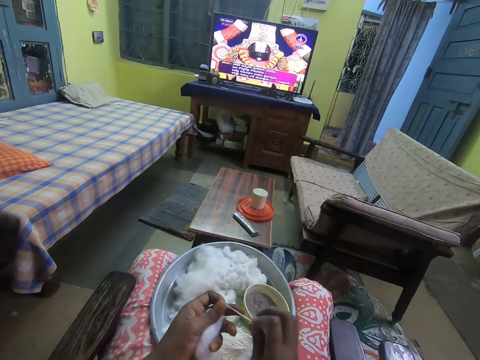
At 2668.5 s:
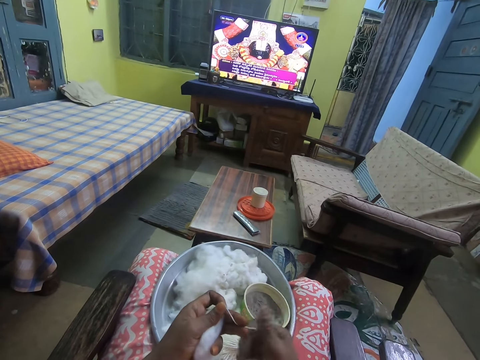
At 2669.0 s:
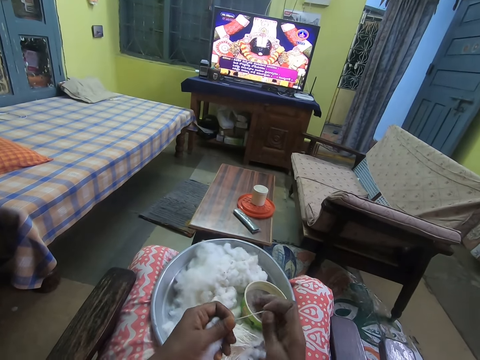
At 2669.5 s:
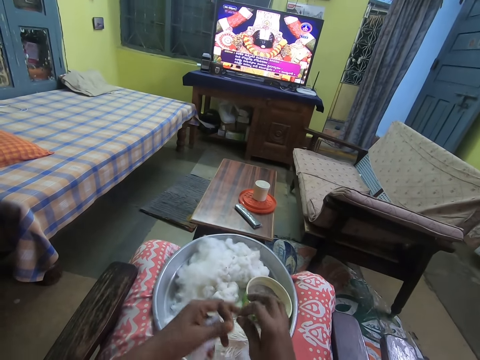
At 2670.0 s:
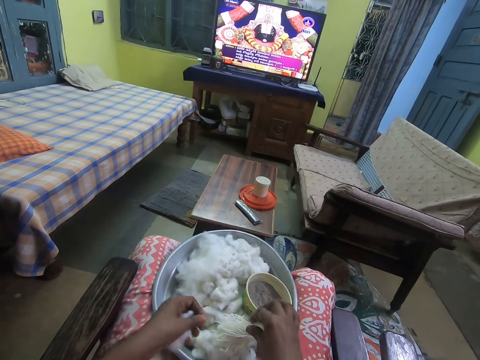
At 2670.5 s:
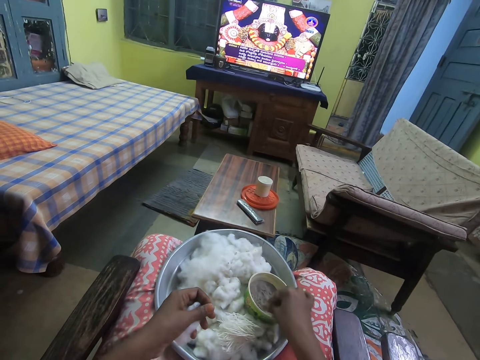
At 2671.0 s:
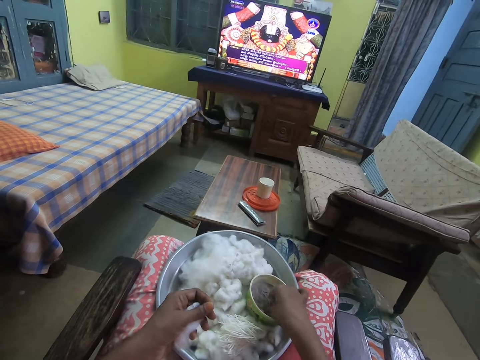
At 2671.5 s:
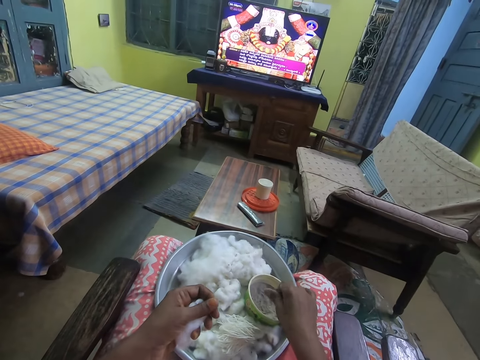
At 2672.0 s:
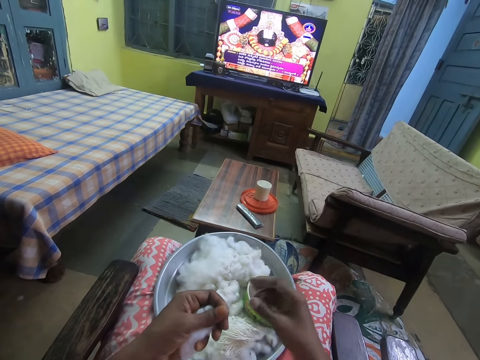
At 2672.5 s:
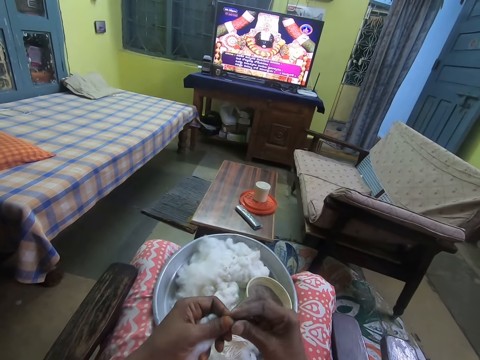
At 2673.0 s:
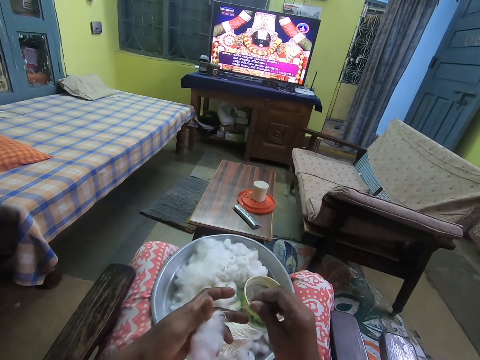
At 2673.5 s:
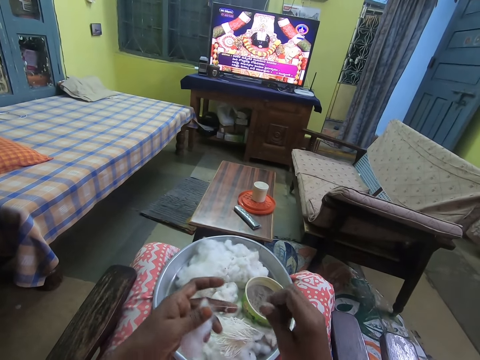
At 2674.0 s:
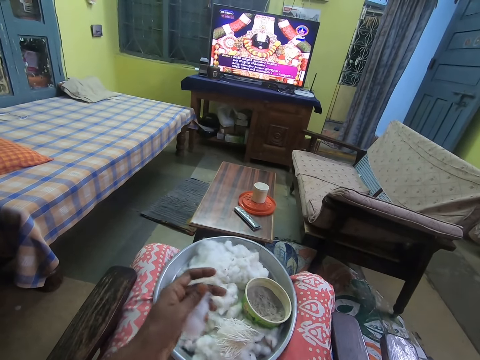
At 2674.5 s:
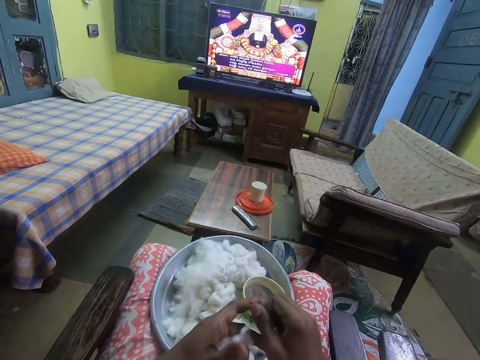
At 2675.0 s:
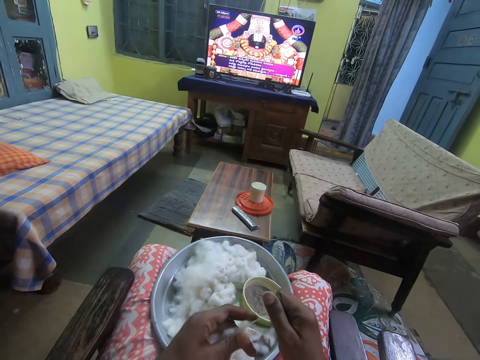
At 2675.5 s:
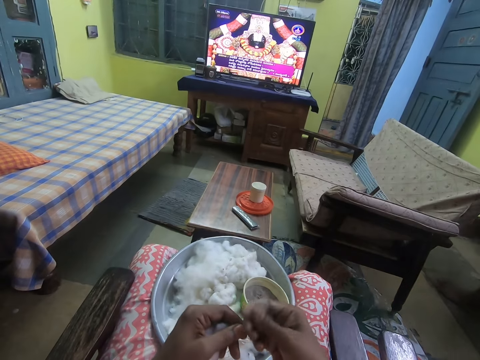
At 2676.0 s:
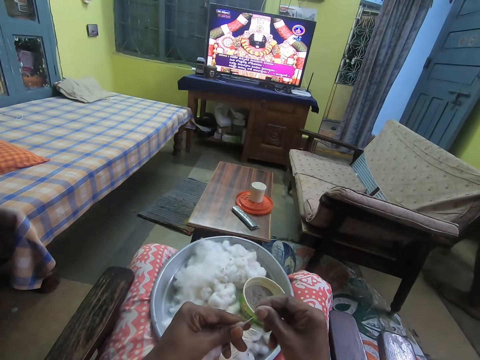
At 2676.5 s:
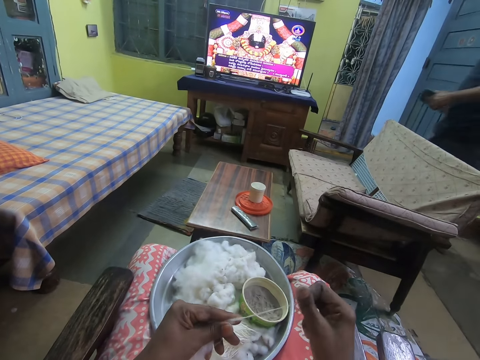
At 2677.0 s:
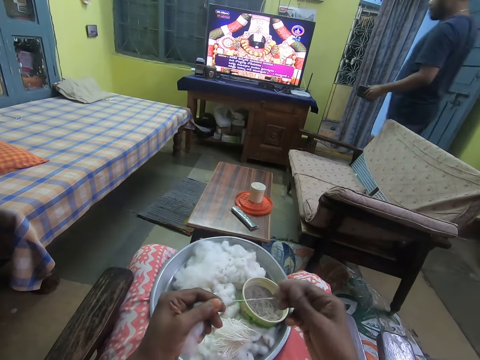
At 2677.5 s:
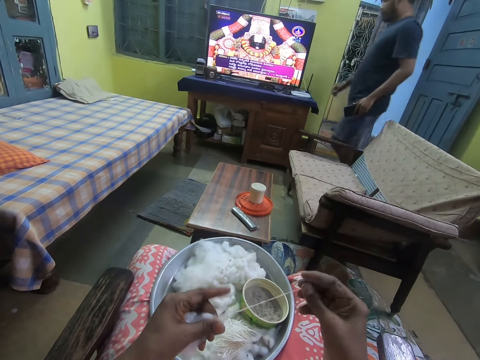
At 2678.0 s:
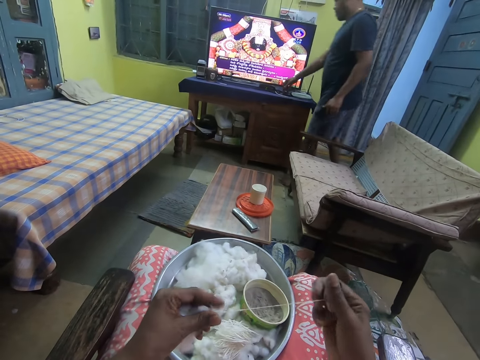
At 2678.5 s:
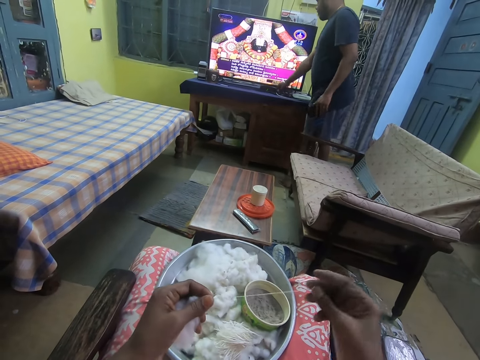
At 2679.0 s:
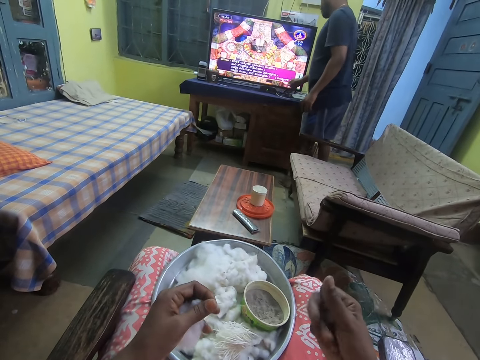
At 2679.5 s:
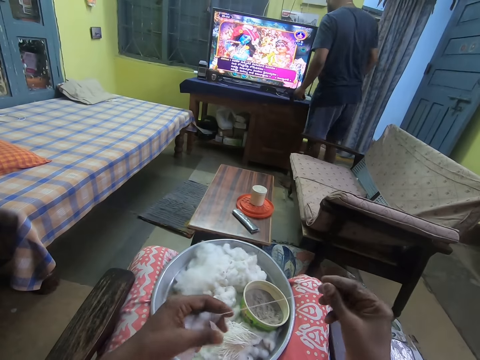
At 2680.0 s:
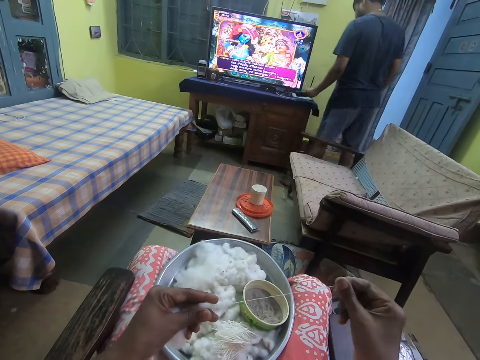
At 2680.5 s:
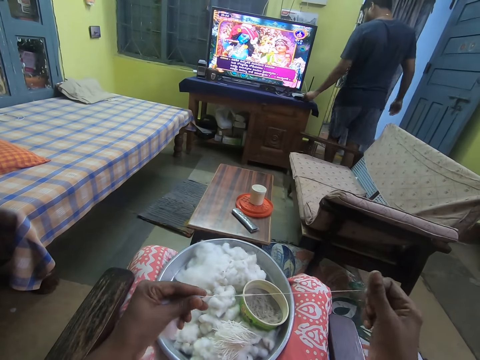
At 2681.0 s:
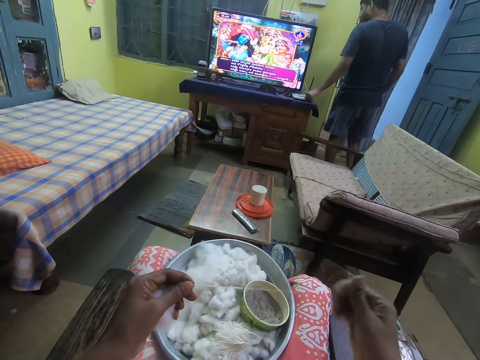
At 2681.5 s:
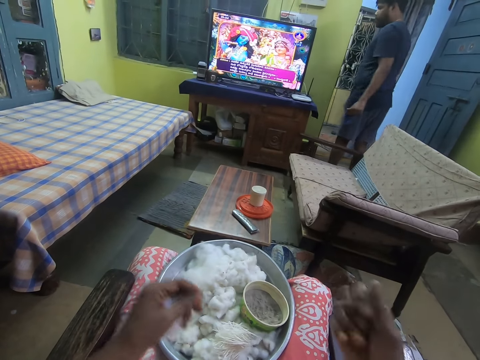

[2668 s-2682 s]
The camera wearer drops the rolled cotton on the tray on her laps with her right hand. She touches ashes in the bowl on the tray with her right hand. She unwinds the cotton wool into thread. She picks the cotton from her left hand with her right hand and rolls the cotton with both hands. A man walks towards the television in the parlor. The man touches the table. The man drops a phone in his left hand on the television shelf.

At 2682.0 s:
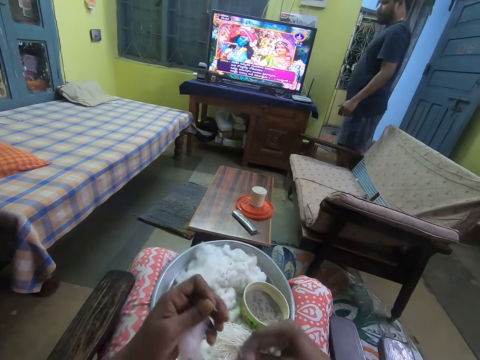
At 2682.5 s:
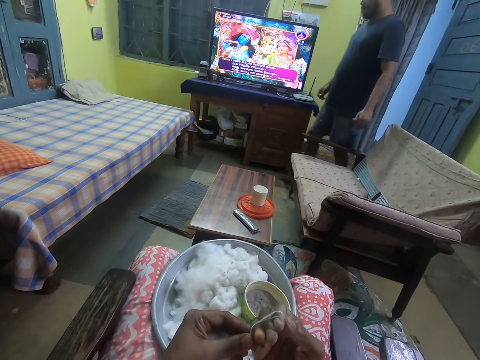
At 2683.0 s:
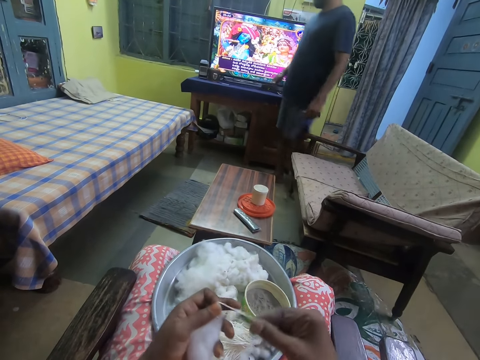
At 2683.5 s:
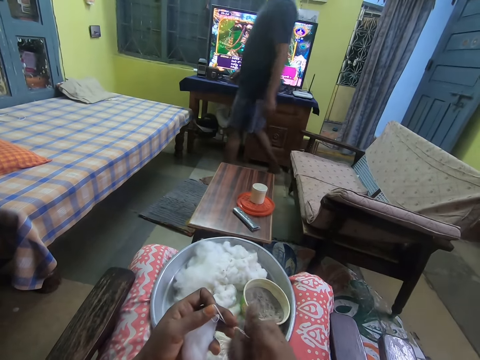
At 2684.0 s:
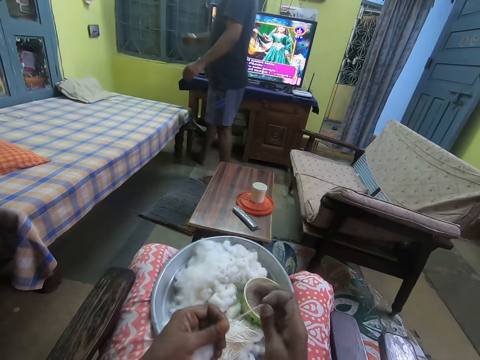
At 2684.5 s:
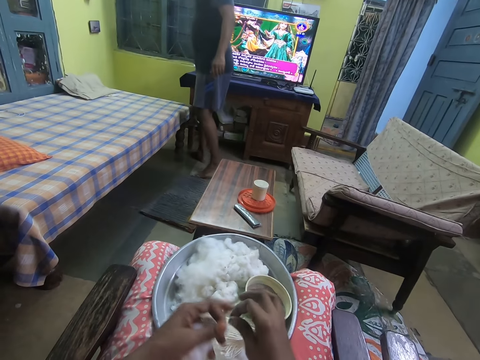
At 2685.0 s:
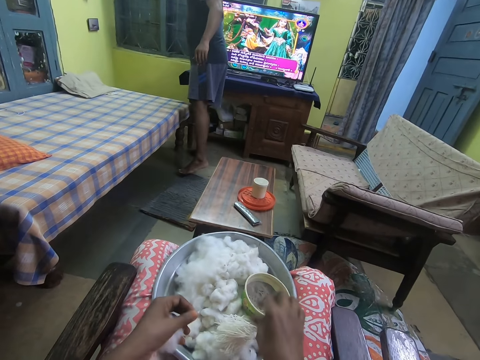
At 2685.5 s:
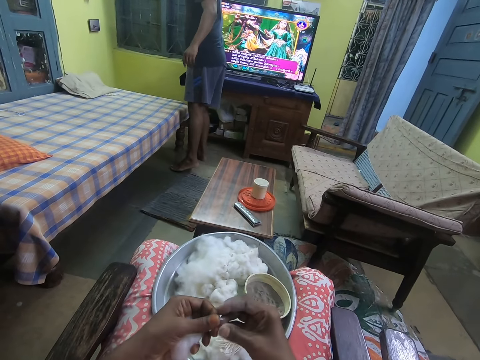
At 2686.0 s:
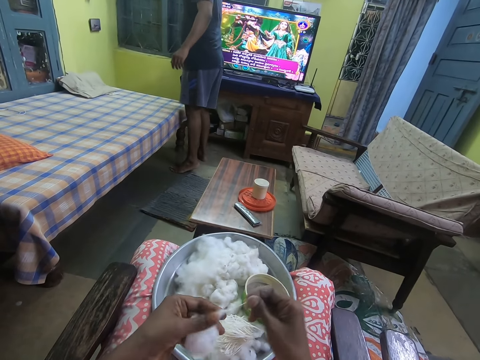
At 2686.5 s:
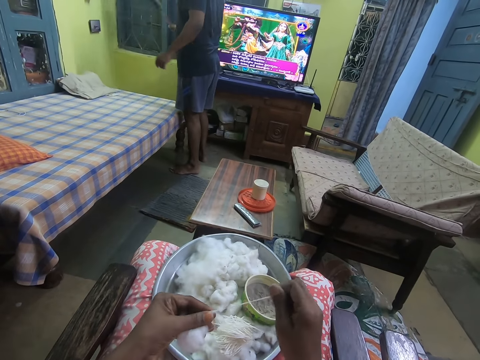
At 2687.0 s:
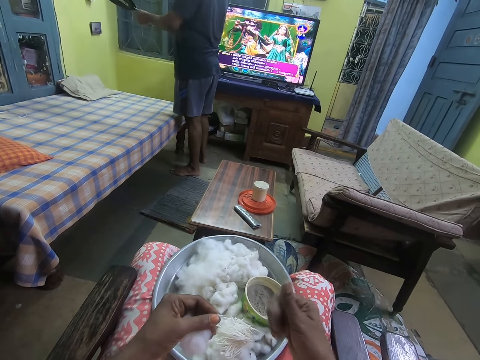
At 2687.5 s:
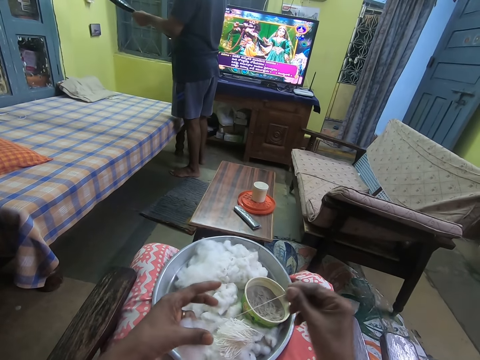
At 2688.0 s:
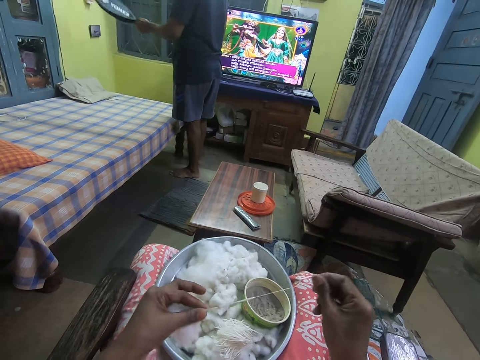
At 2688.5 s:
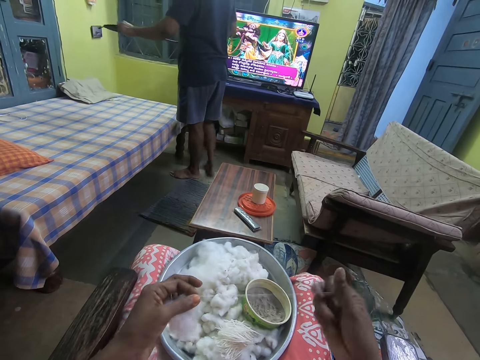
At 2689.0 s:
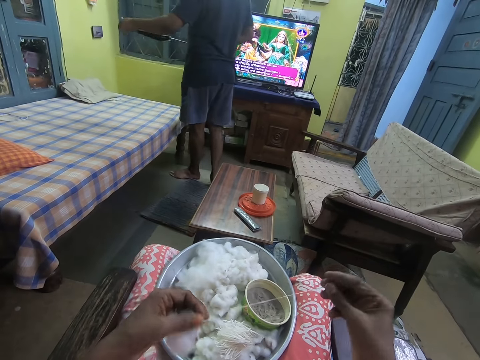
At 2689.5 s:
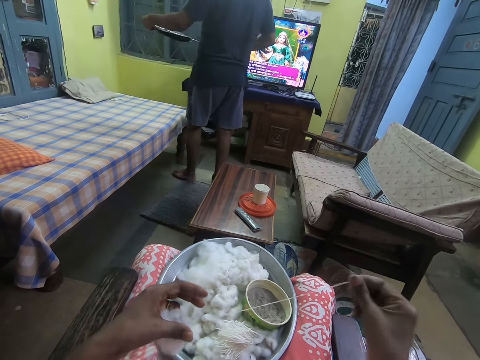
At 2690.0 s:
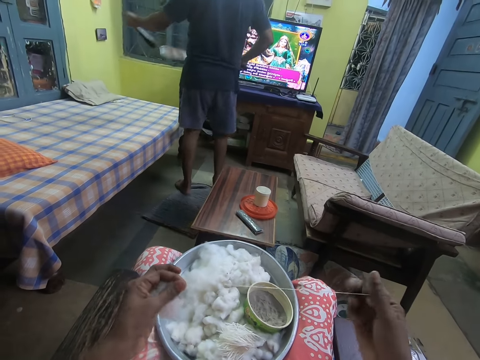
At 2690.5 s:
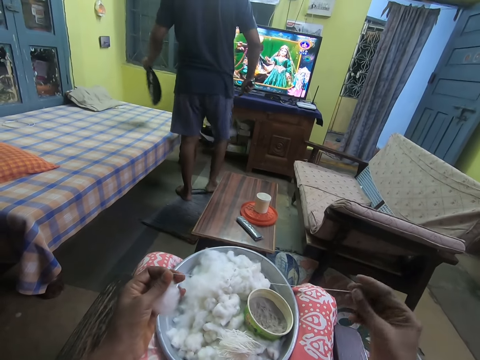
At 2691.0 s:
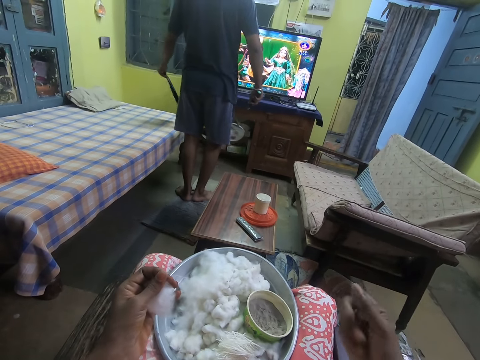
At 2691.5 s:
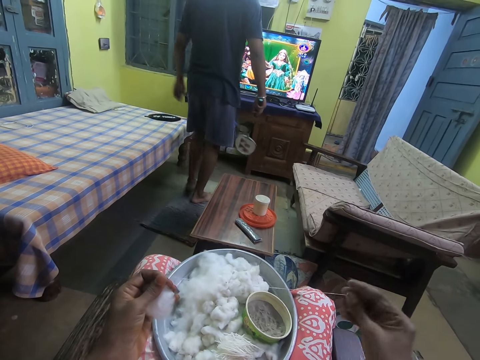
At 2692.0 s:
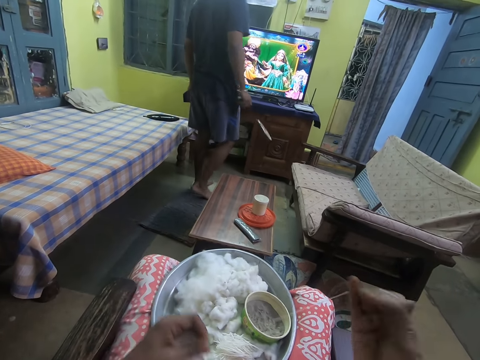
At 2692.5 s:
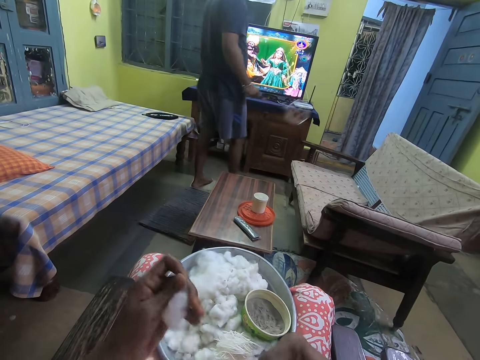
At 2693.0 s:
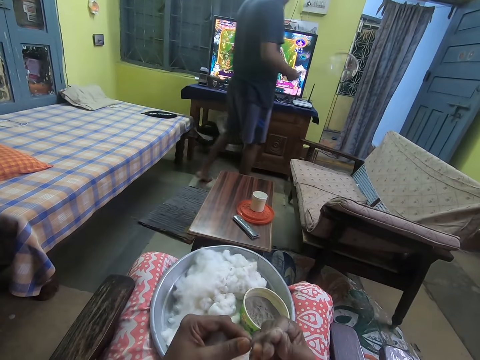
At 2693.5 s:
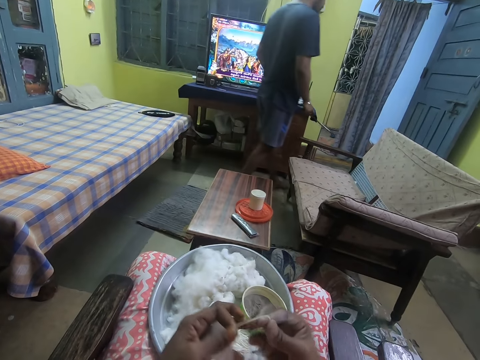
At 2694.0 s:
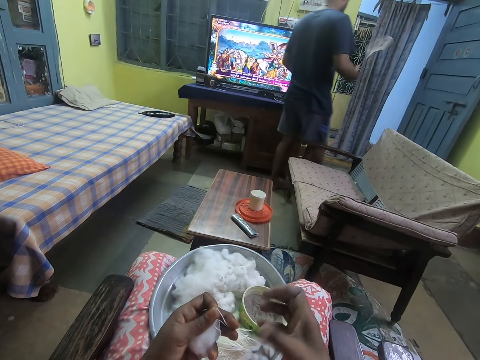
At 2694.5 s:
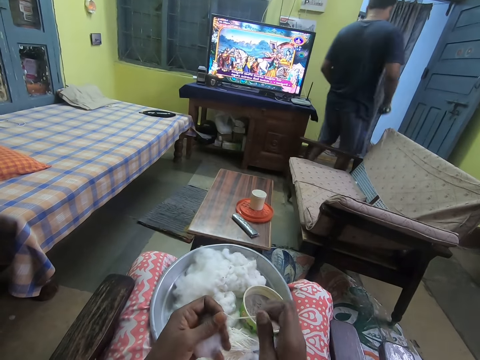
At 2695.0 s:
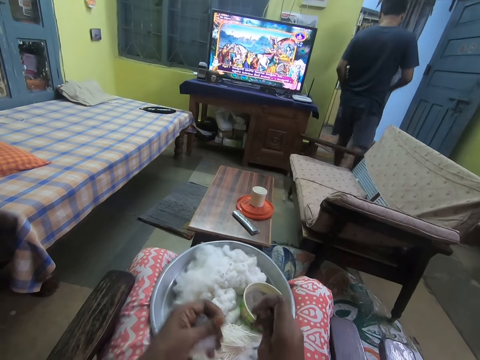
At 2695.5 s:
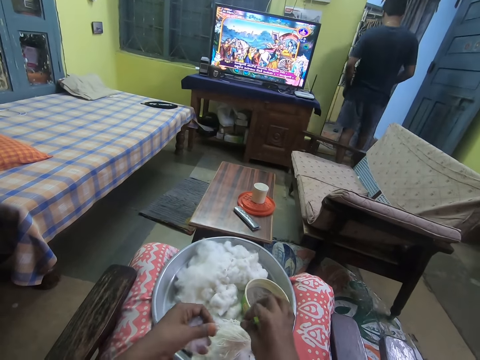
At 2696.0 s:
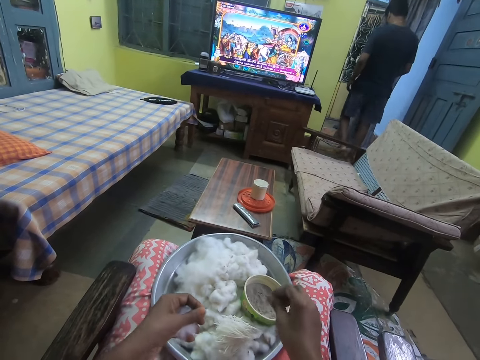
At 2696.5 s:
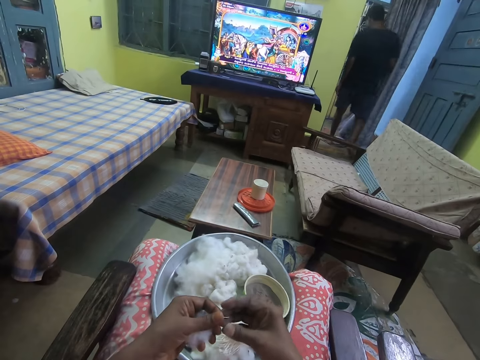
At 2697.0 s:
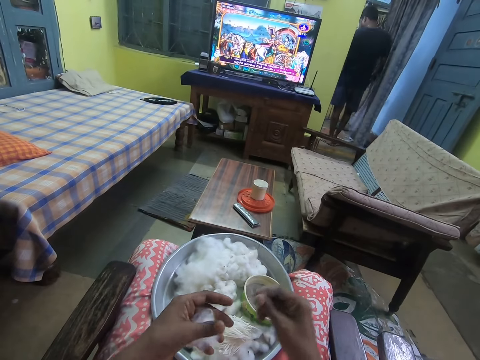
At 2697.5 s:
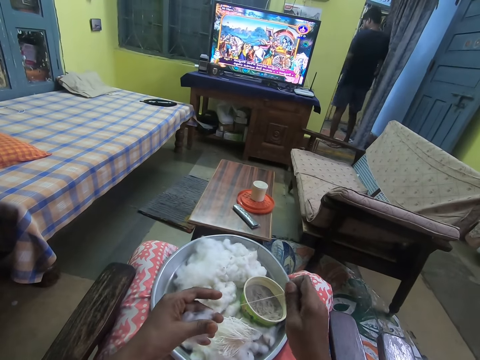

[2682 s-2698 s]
A man walks in the house. The man picks the racket from the wall. The camera wearer drops the rolled cotton on the tray on her laps with her right hand. She picks the cotton from her left hand with her right hand and rolls the cotton with both hands. The man holds the racket with both hands. The man removes the racket cover with his left hand. The man interacts with the camera wearer. The camera wearer talks. The man drops the racket cover on the bed with his left hand. The man walks away from the parlor. The camera wearer places the cotton wool thread in the tray. She unwinds the cotton wool into thread.
